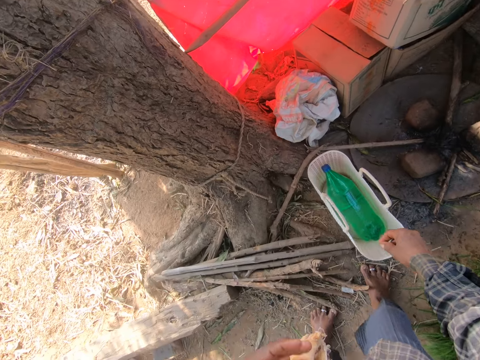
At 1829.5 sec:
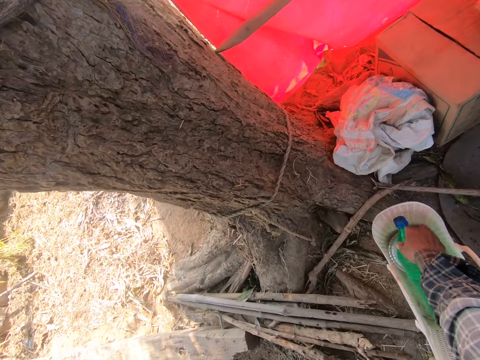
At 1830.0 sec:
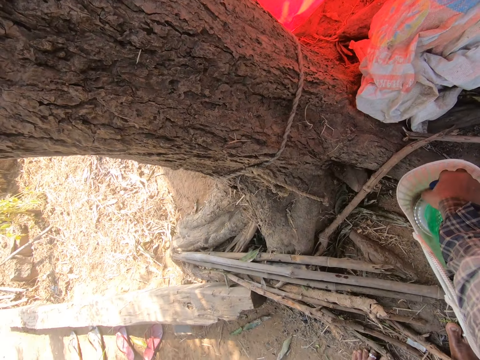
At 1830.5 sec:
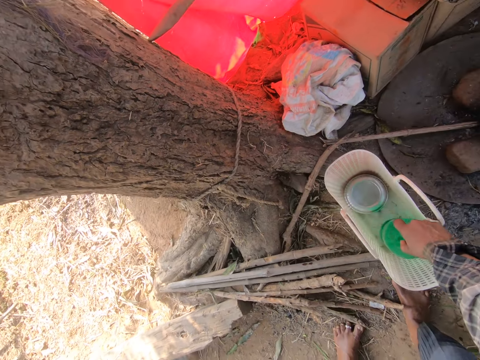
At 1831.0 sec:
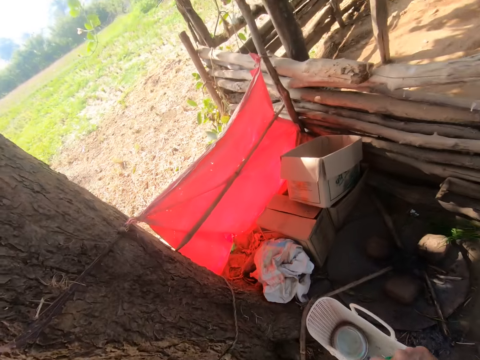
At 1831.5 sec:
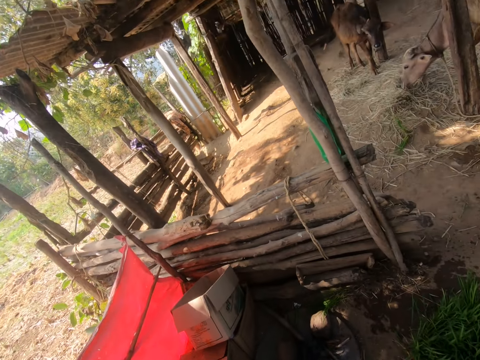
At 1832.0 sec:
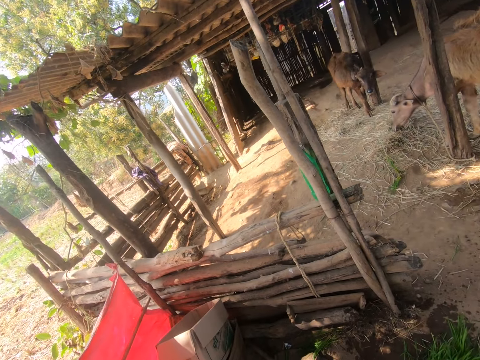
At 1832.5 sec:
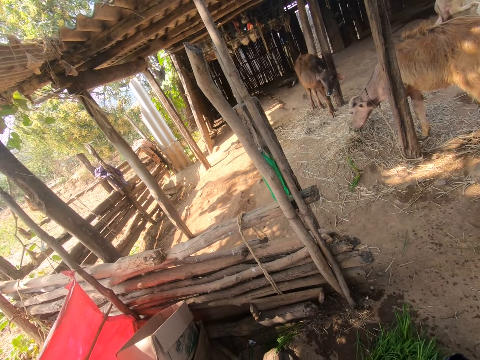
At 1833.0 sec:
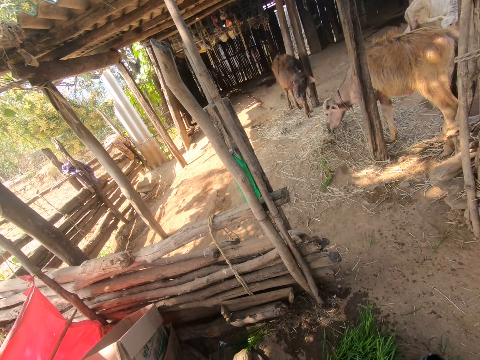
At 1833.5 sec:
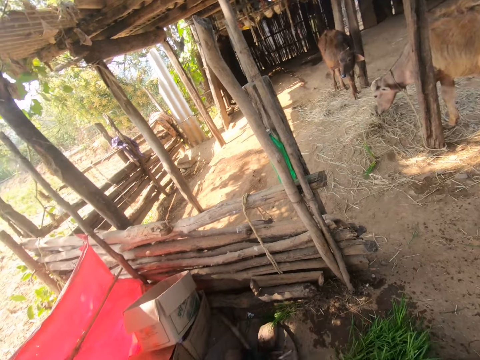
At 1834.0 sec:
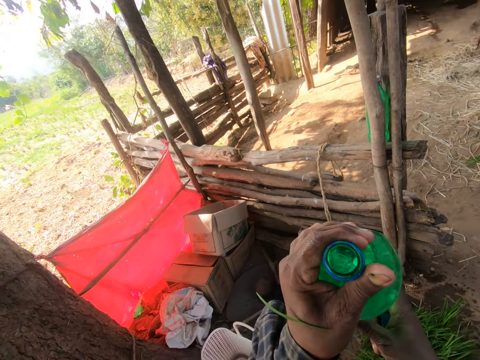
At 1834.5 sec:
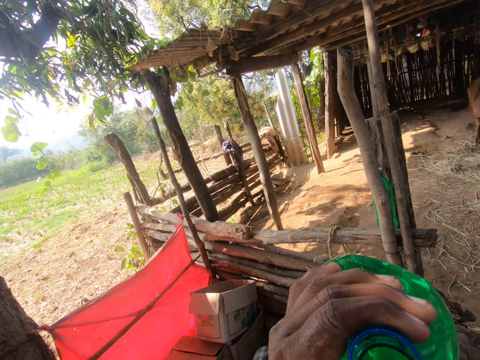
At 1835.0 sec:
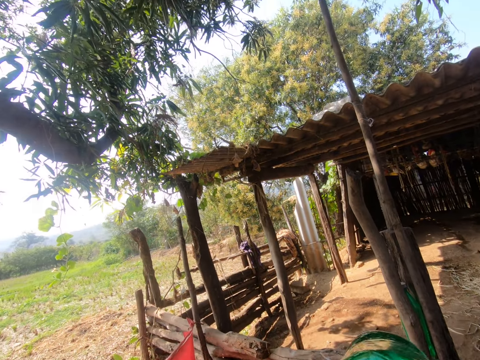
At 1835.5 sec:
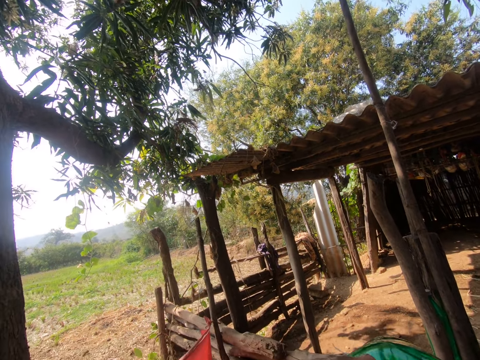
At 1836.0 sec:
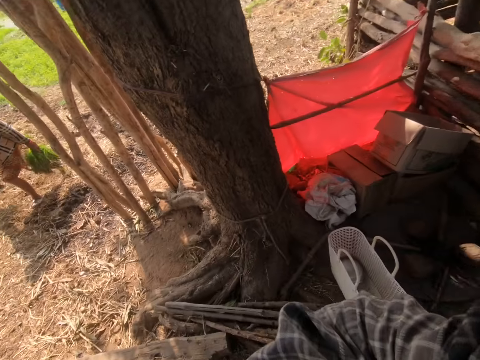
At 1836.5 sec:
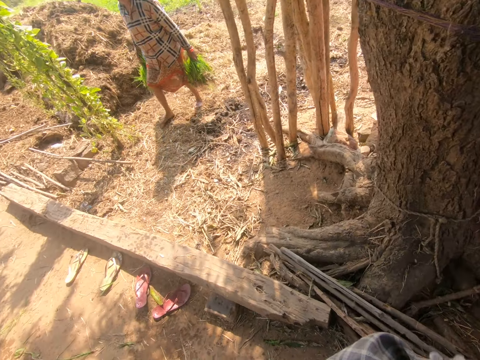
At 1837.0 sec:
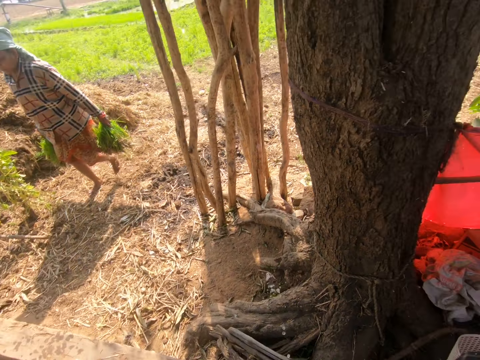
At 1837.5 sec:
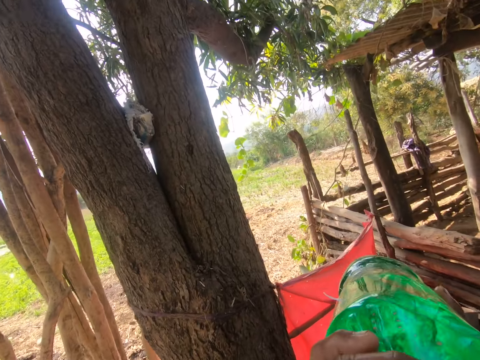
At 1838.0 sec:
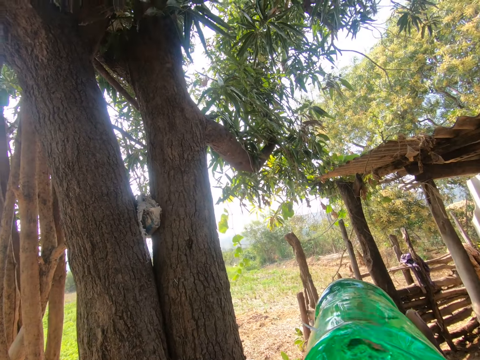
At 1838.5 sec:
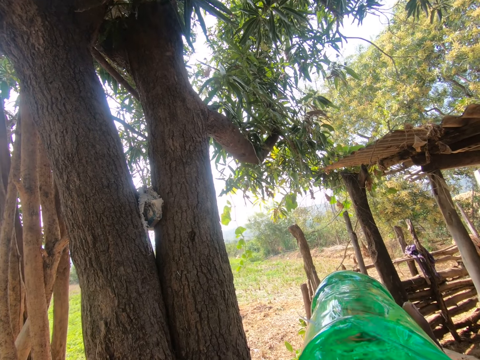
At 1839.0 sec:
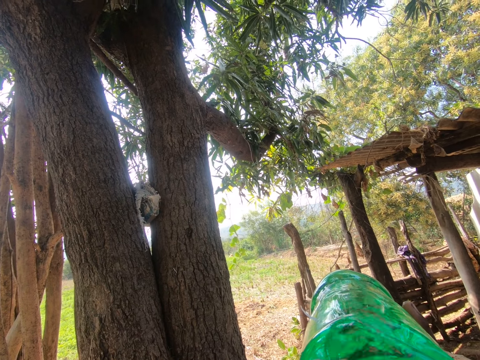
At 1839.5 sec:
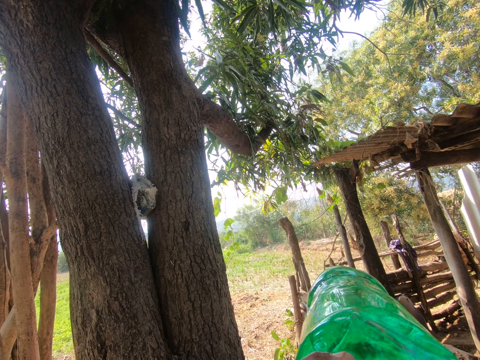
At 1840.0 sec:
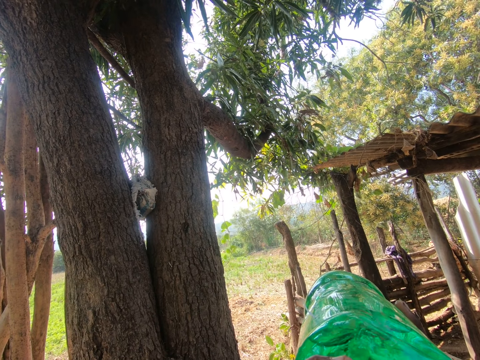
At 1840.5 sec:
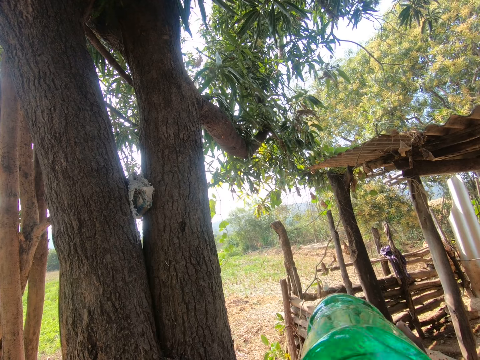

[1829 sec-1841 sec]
The camera wearer picks a bottle from the basket. They look around. They talk to a person. They drink the water in the bottle. They spit on the ground. They drink from the bottle.

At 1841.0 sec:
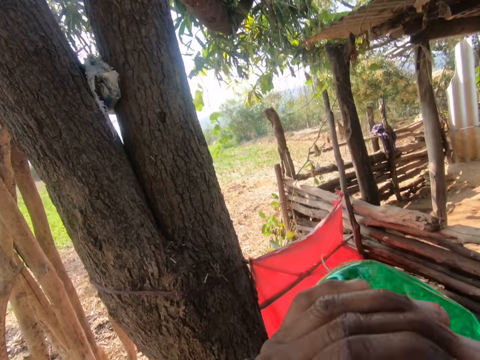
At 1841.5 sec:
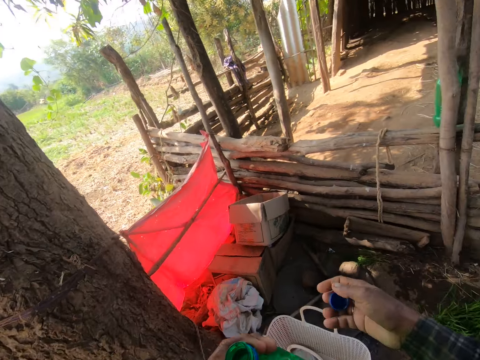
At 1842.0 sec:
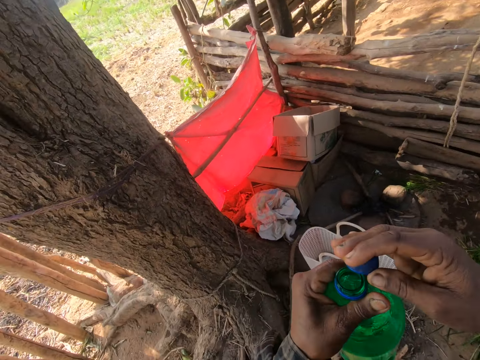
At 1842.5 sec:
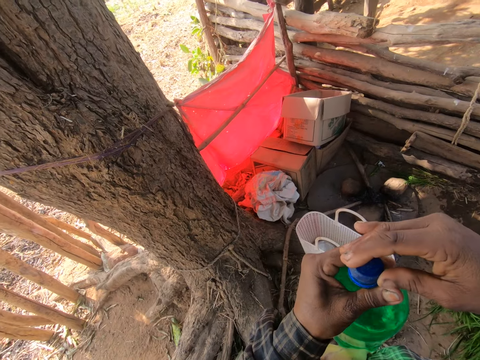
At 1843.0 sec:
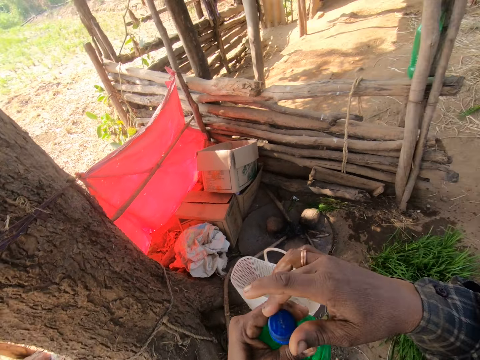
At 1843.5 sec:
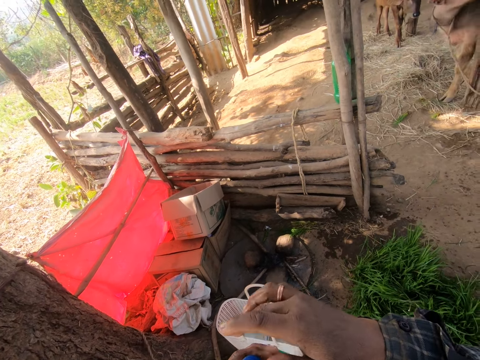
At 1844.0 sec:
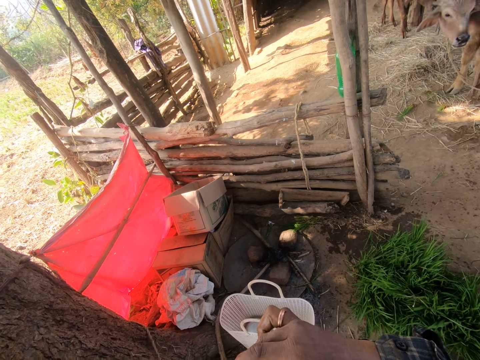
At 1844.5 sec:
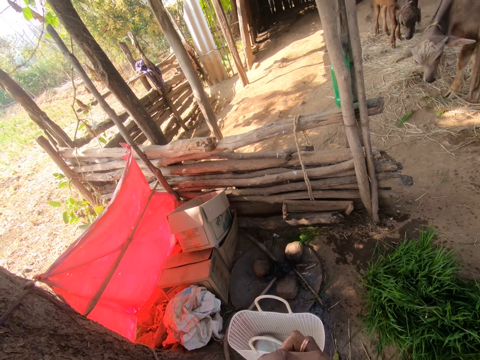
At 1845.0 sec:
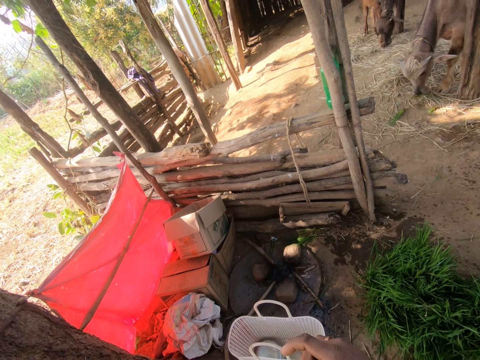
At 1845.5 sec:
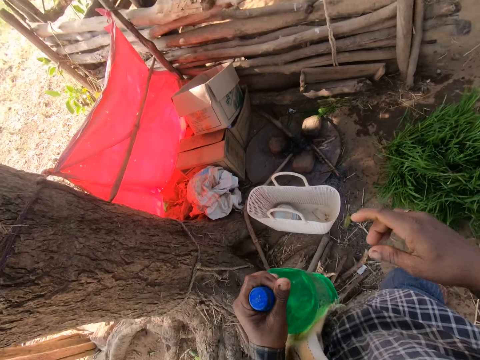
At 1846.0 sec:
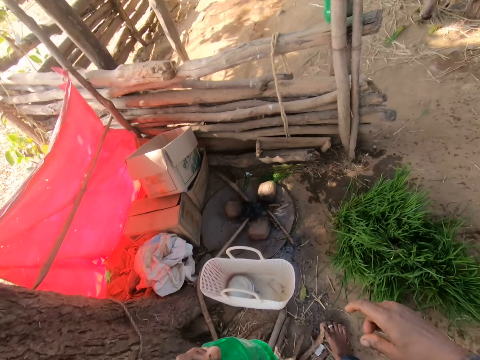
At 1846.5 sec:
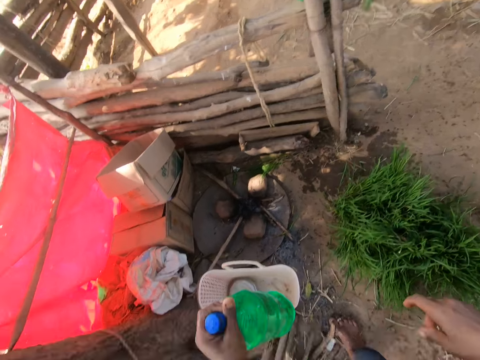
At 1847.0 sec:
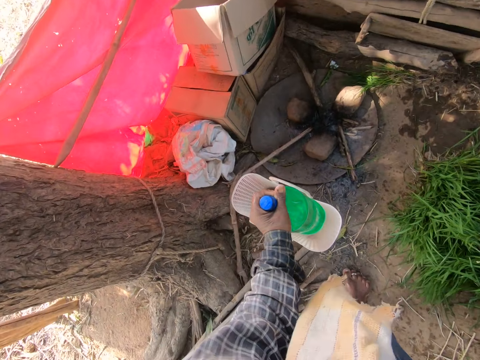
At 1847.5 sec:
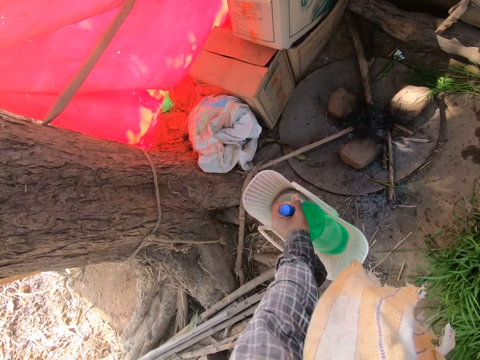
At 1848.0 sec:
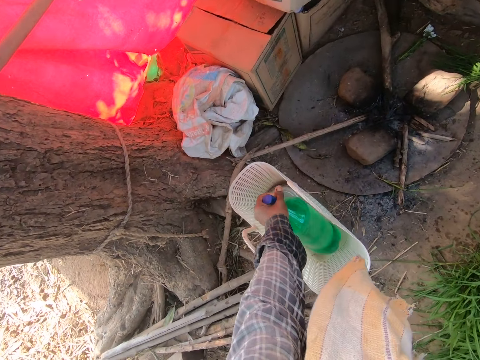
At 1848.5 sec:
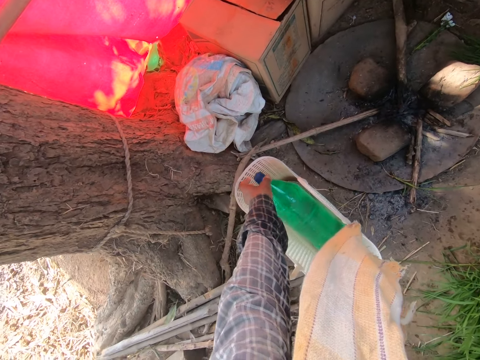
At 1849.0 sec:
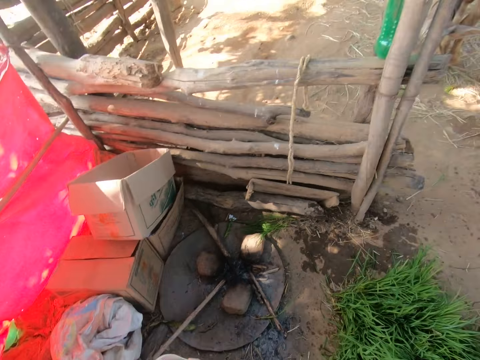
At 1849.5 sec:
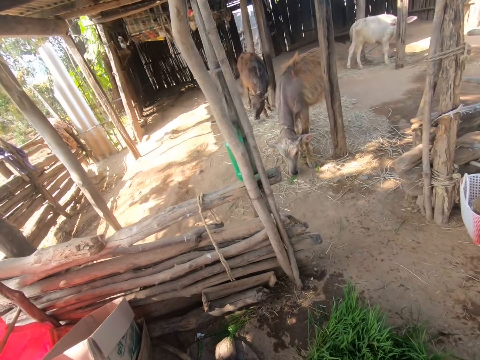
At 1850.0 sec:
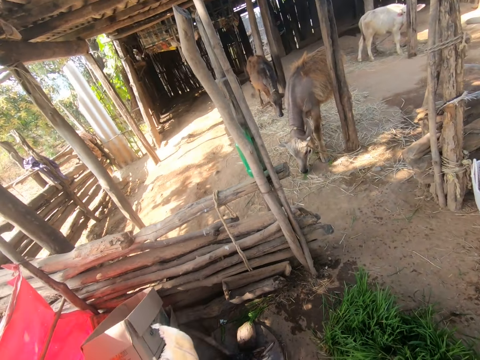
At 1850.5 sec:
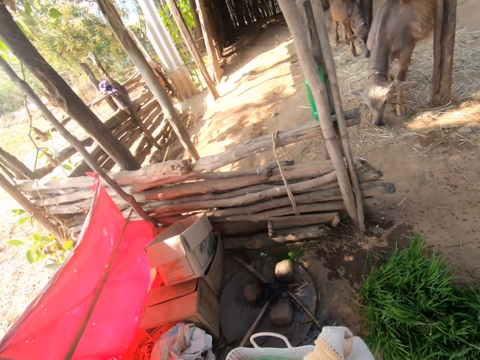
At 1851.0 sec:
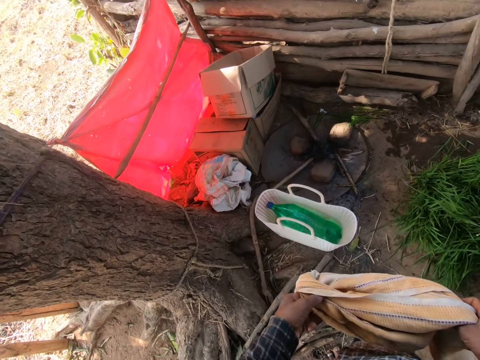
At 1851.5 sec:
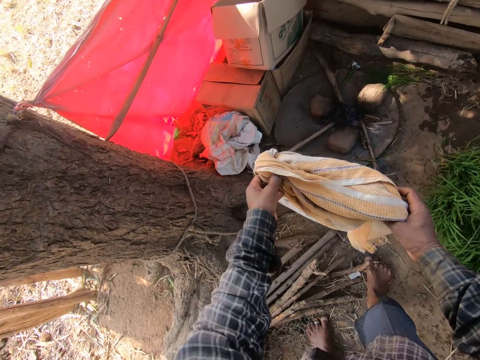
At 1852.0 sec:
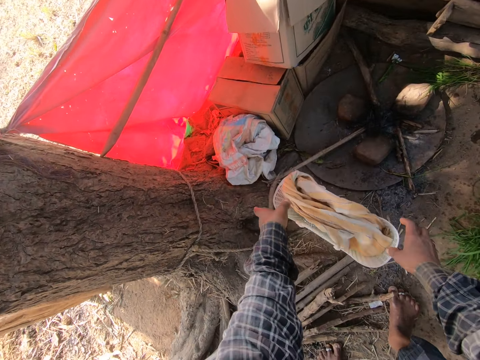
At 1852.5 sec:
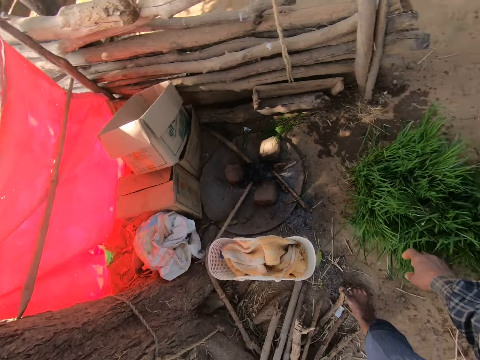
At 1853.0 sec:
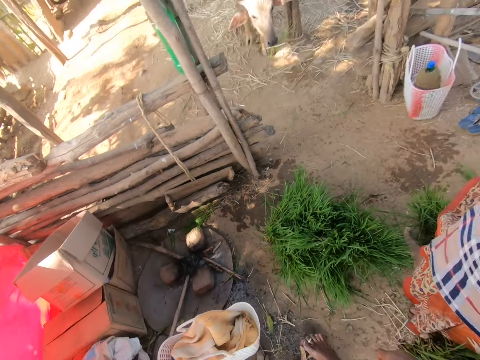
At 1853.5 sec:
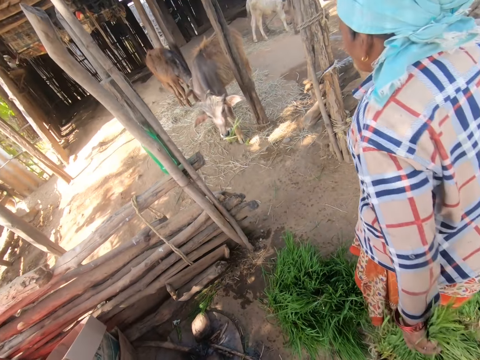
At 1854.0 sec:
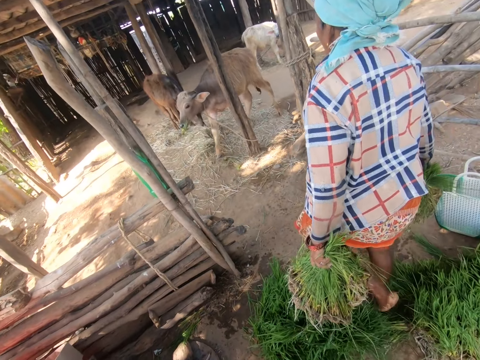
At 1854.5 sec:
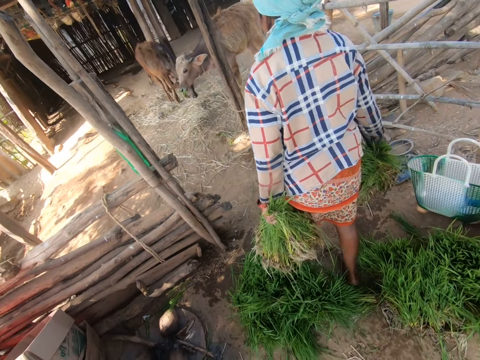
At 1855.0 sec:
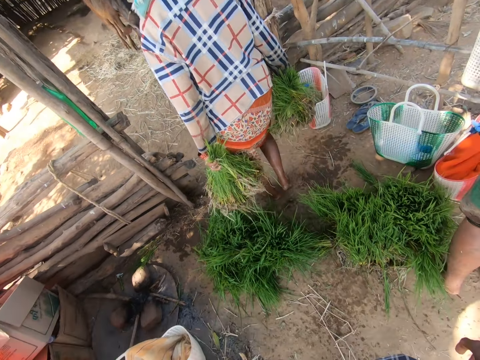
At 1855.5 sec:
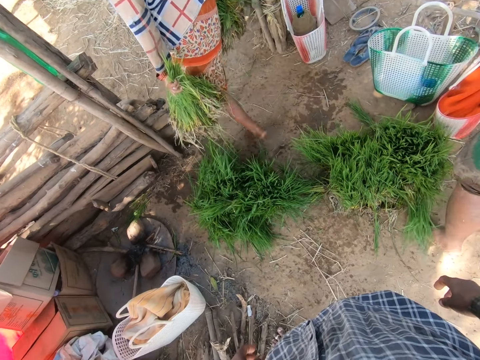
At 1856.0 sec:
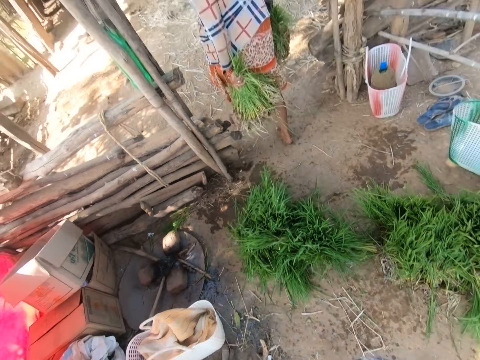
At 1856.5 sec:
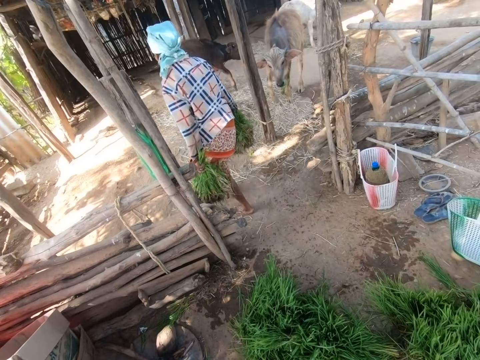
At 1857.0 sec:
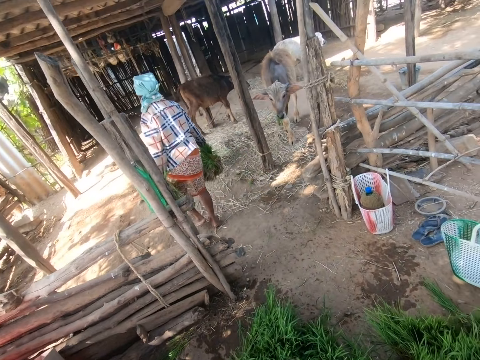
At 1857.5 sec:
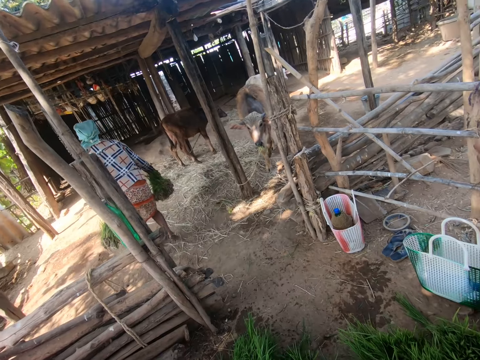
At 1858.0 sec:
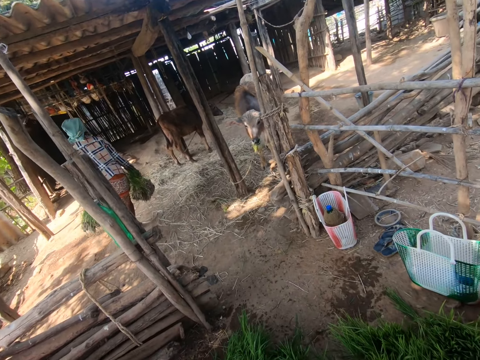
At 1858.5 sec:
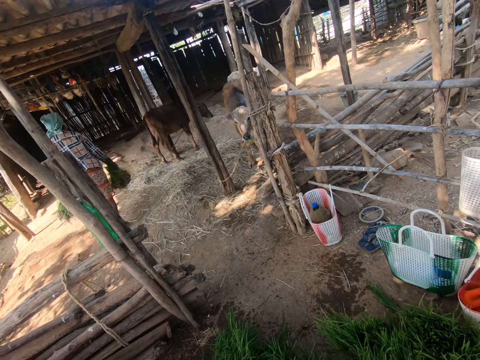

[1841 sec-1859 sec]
The camera wearer covers the bottle with the lid. They put the bottle in the basket. They talk to a person. They put the cloth in the basket. They talk to the person.
